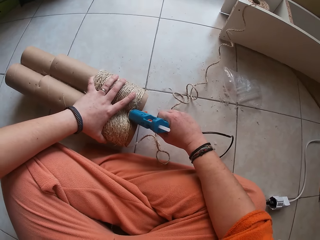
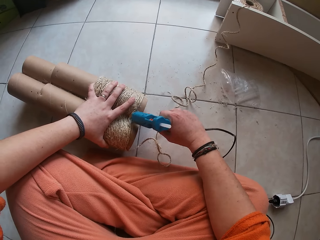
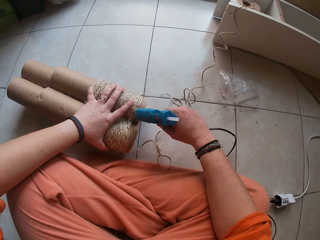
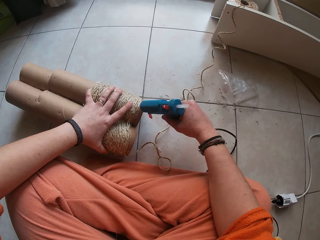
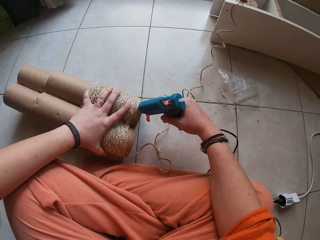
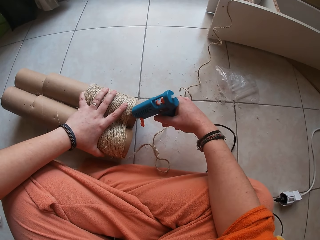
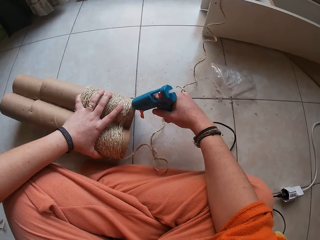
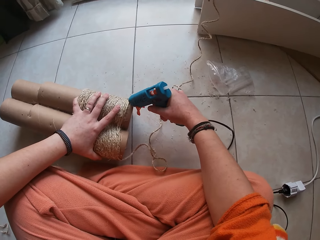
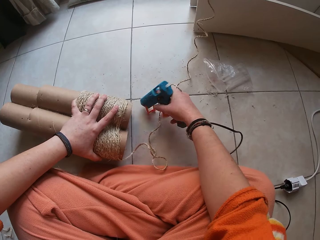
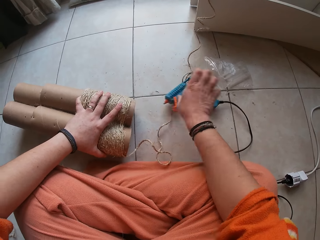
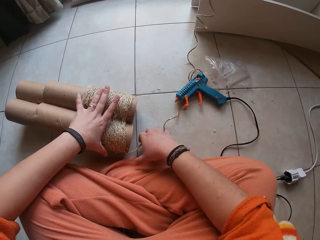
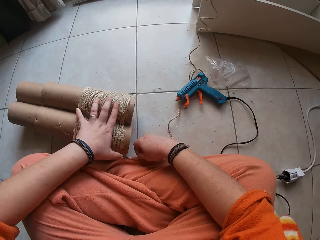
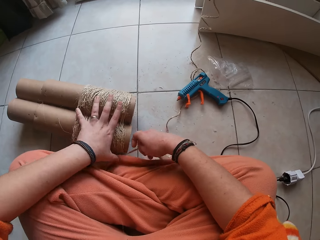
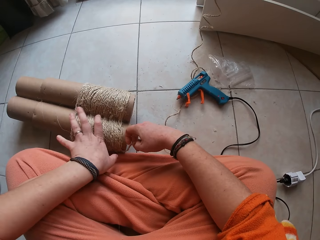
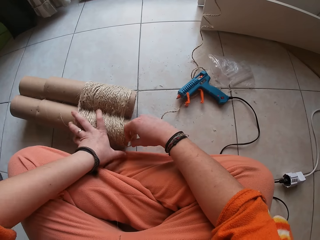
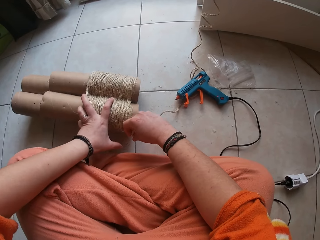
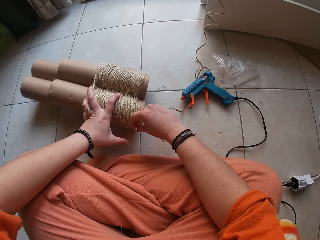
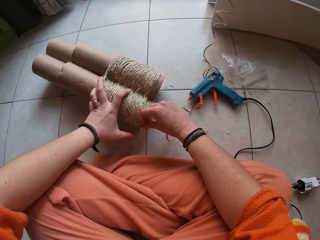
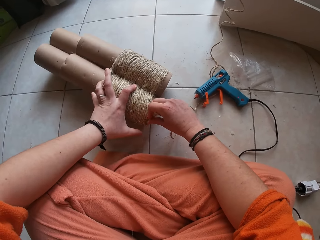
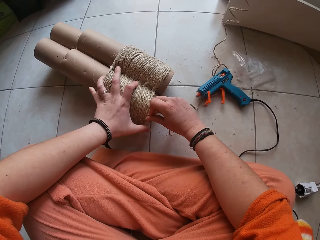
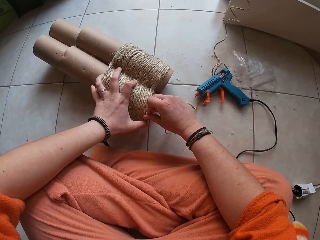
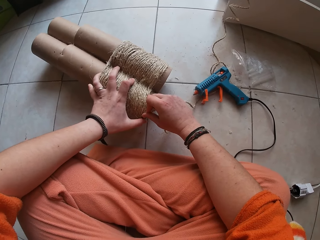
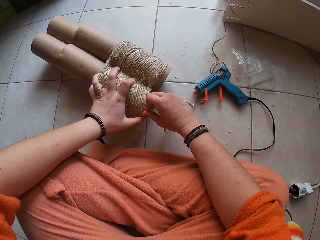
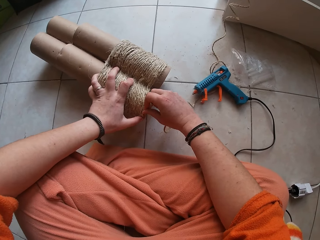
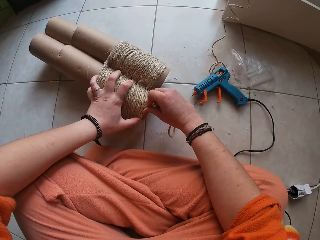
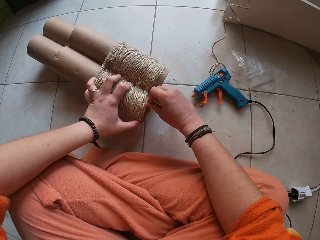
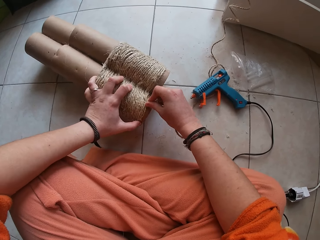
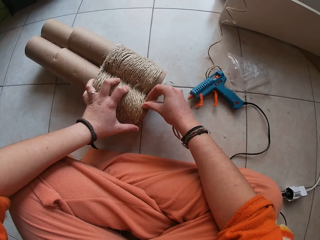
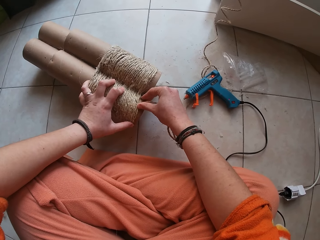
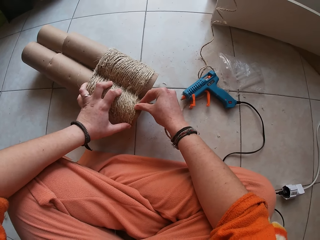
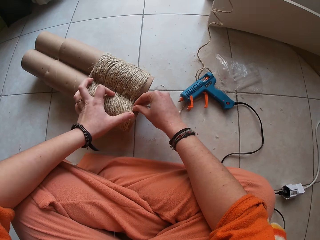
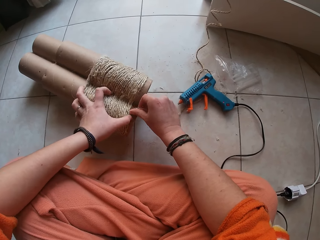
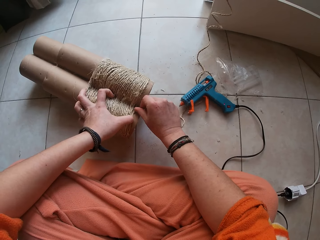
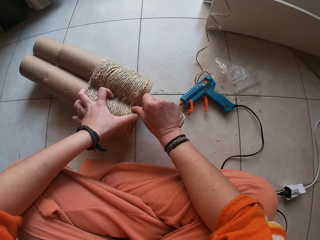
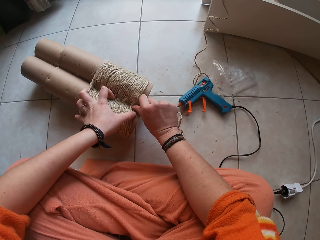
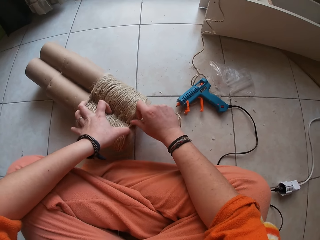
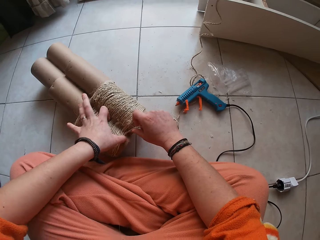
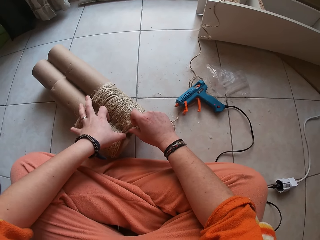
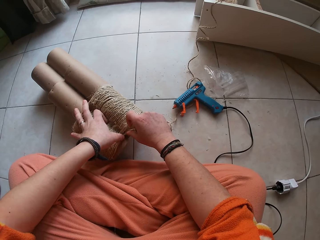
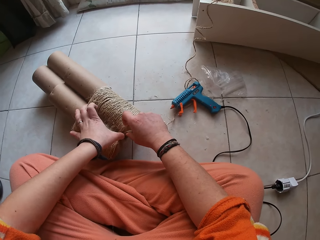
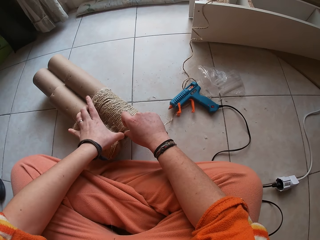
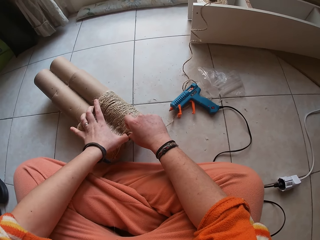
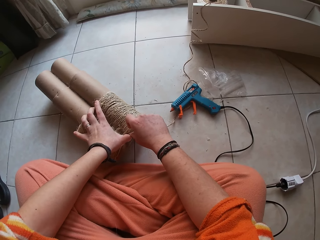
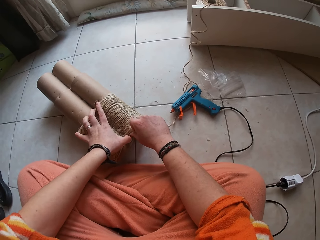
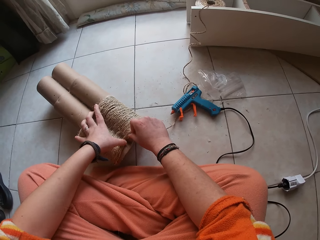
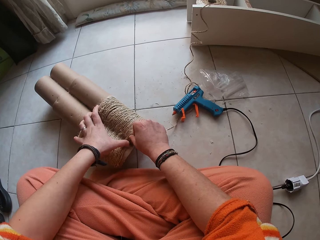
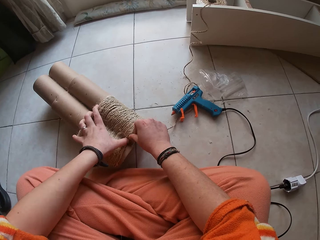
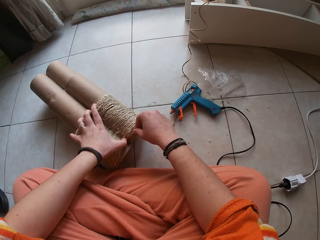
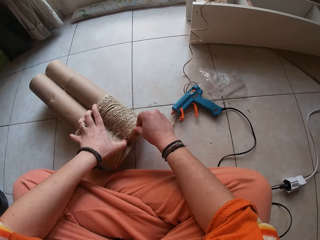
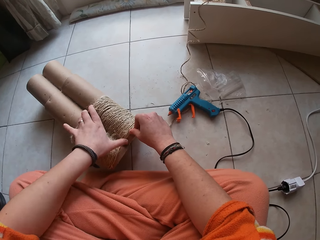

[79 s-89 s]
The camera wearer drops the glue gun in her right hand on the floor. She picks the twine from the cardboard tube with her right hand. She shifts the cardboard tube on the floor with her left hand. She sets the twine on the cardboard tube with both her hands.

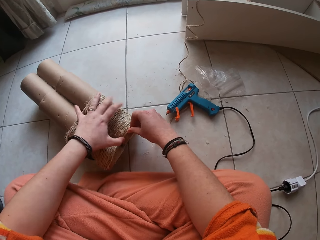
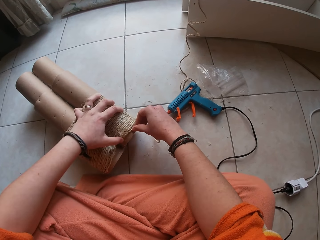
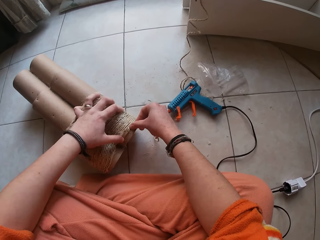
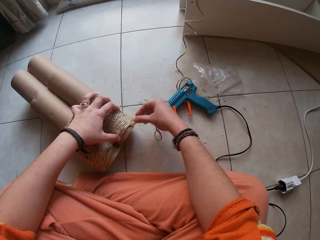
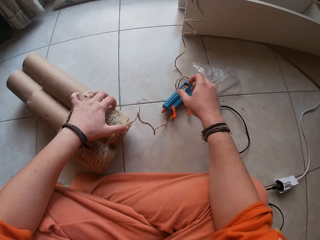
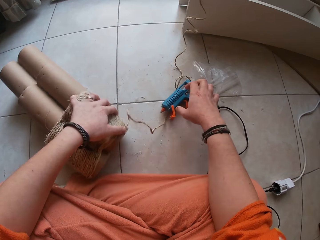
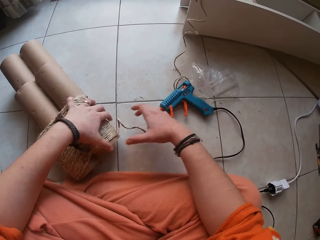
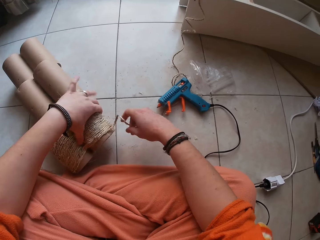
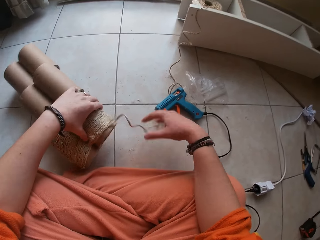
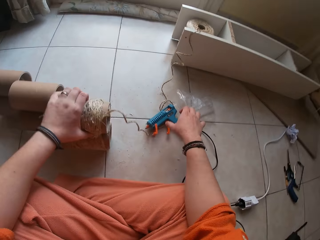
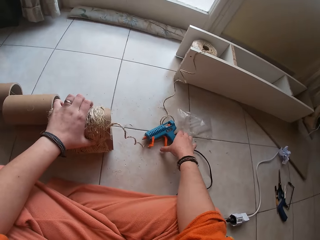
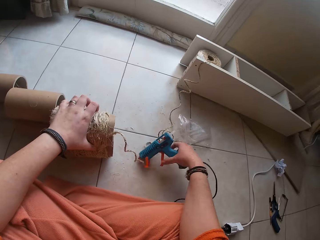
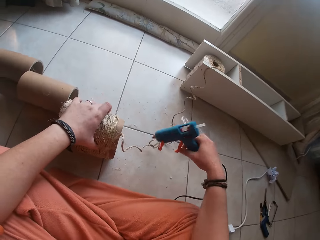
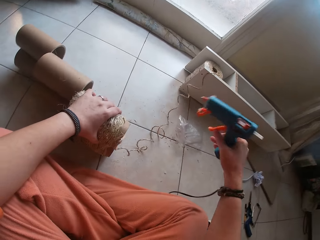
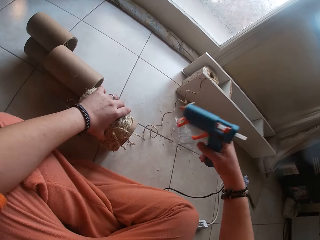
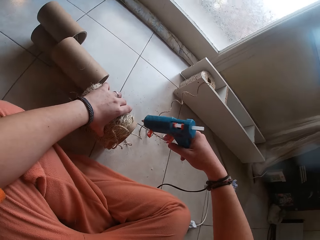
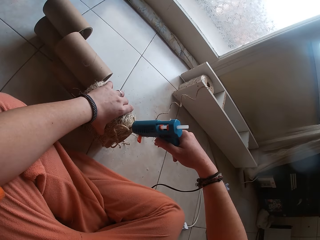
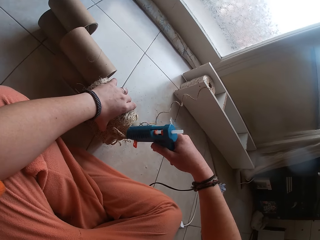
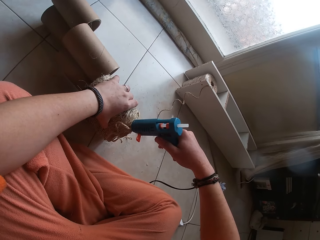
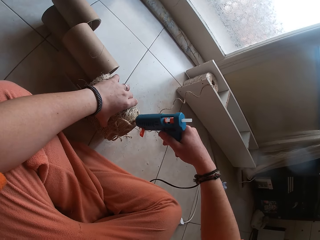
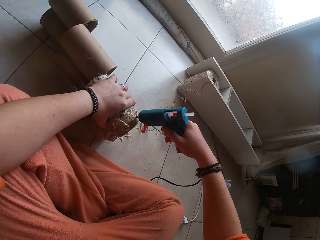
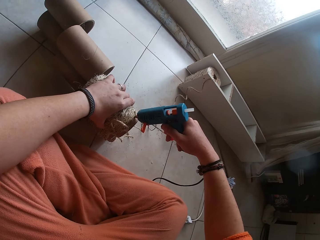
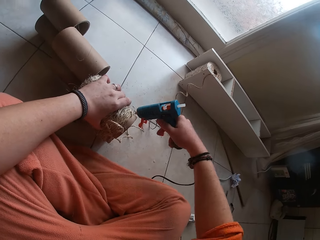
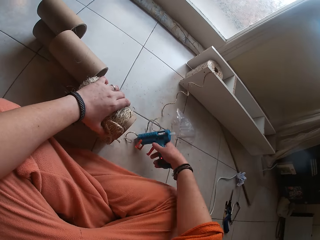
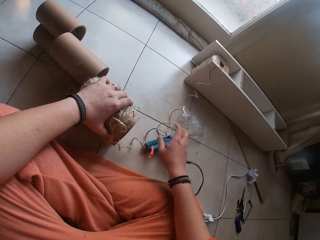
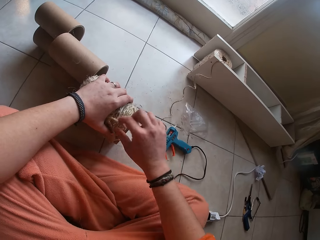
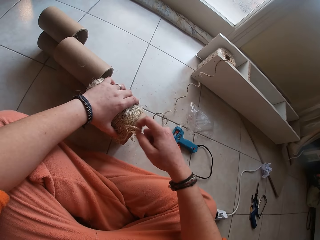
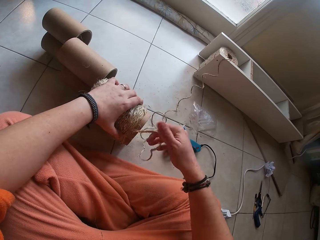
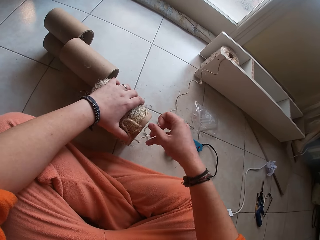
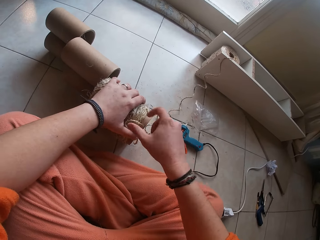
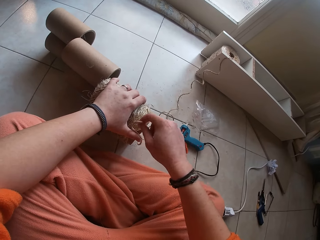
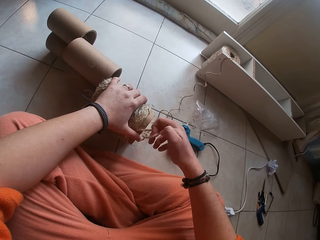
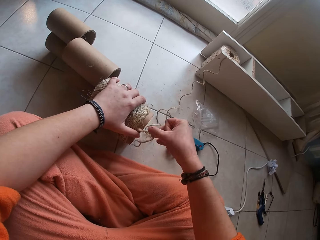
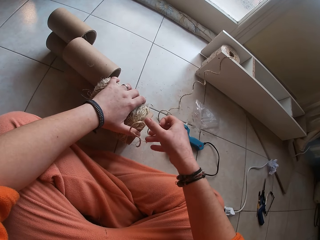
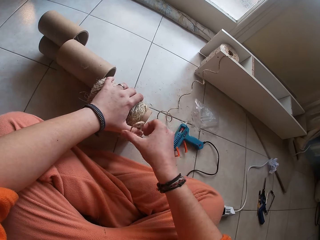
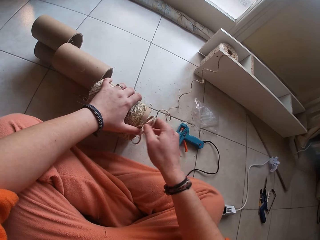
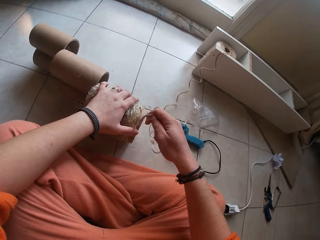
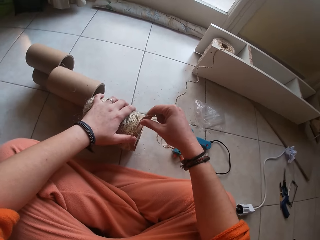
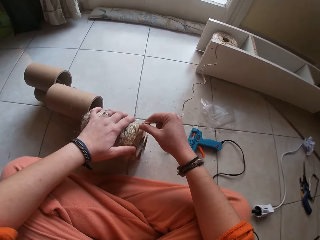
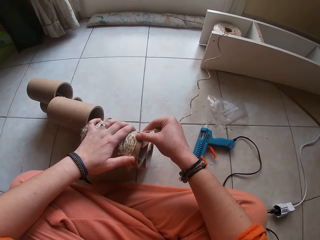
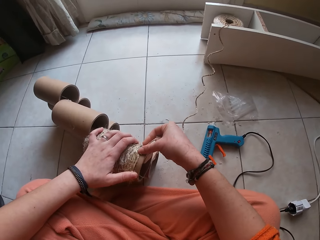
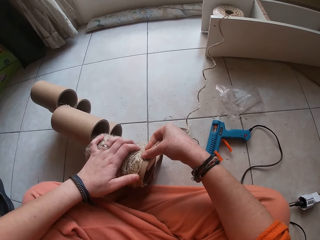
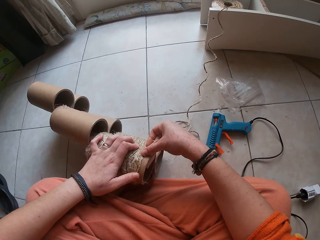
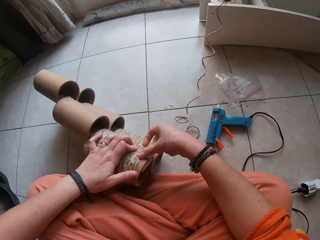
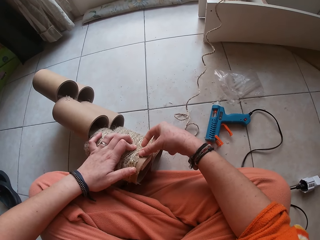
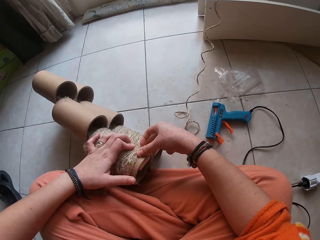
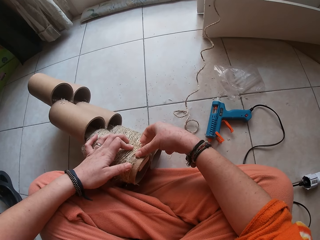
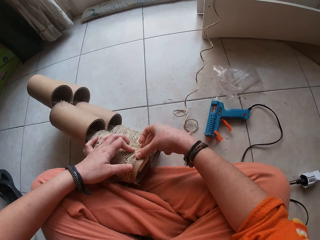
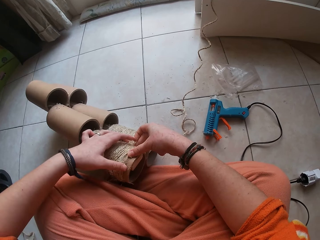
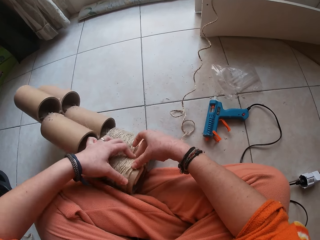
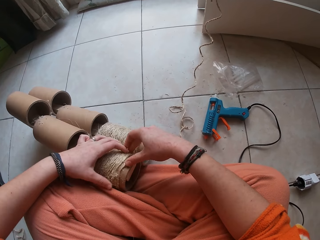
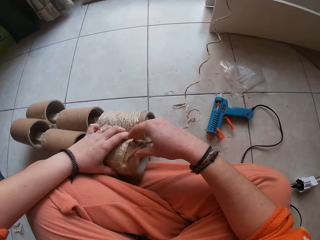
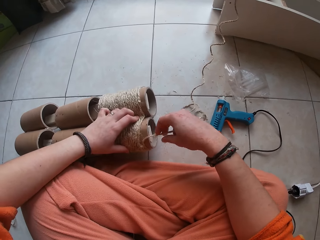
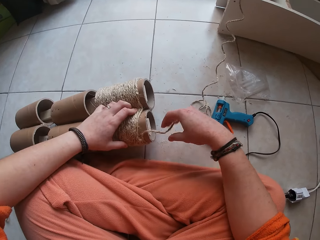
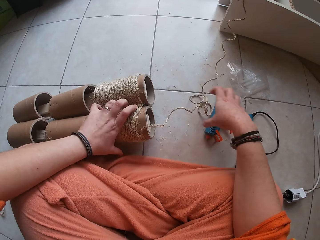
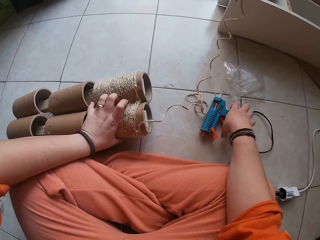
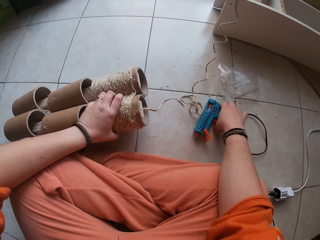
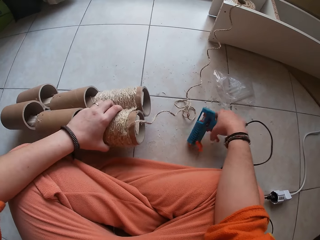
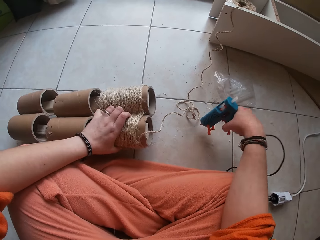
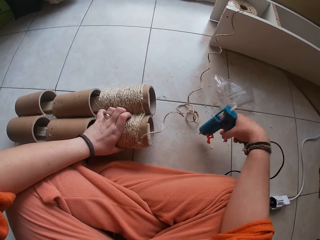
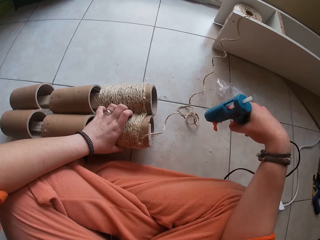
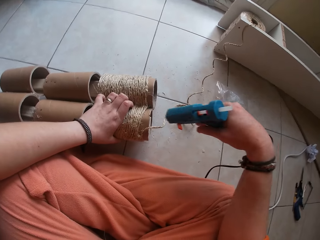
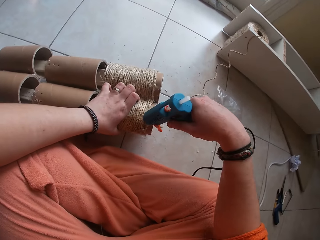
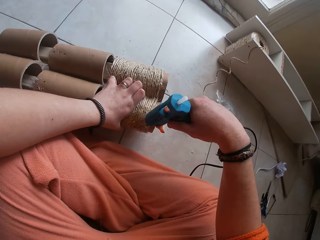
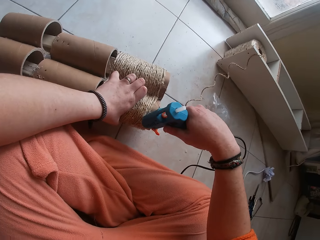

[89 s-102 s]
The camera wearer lifts the cardboard tube in her left hand from the ground. She picks the glue gun from the floor with her right hand. She squeezes glue on the cardboard tube with the glue gun in her right hand. She drops the glue gun in her right hand on the floor. She sets the twine on the cardboard tube with her right hand. She picks the glue gun from the floor with her right hand. She squeezes glue on the cardboard tube with the glue gun in her right hand.
